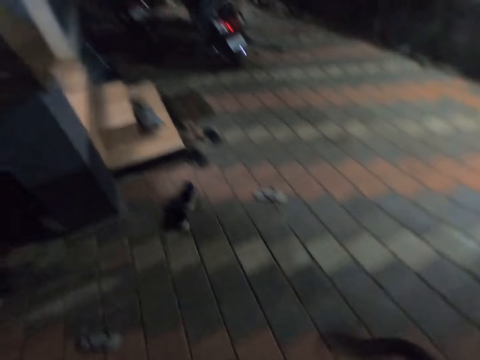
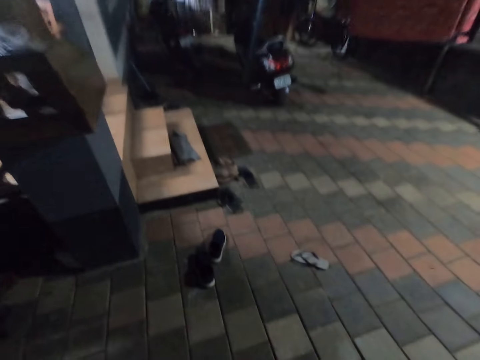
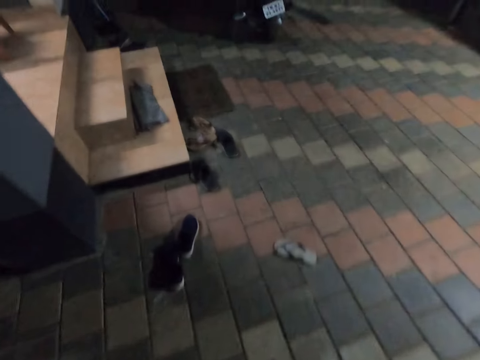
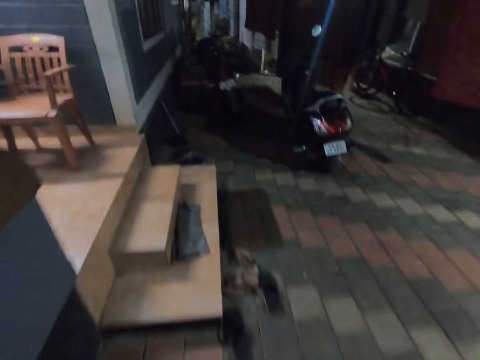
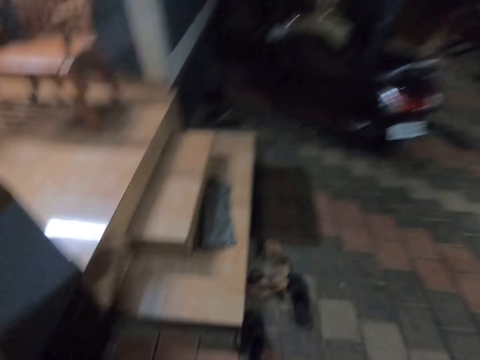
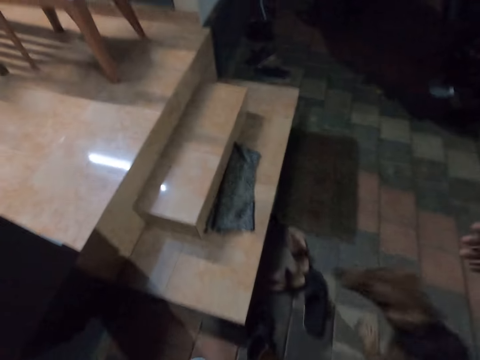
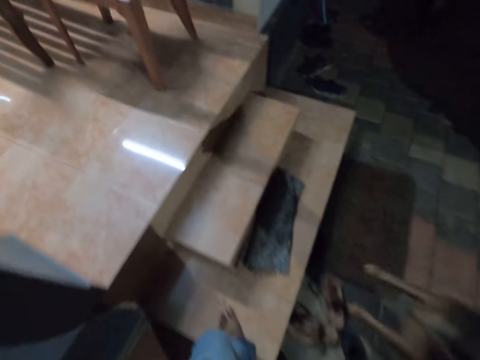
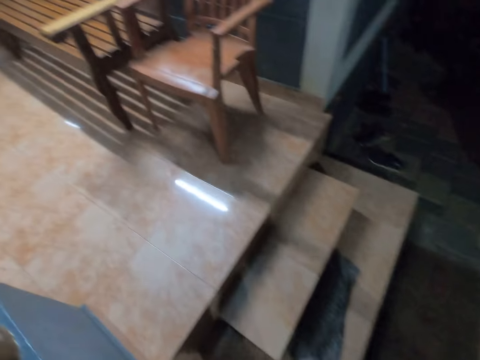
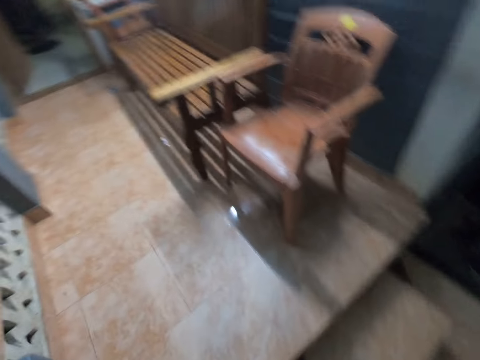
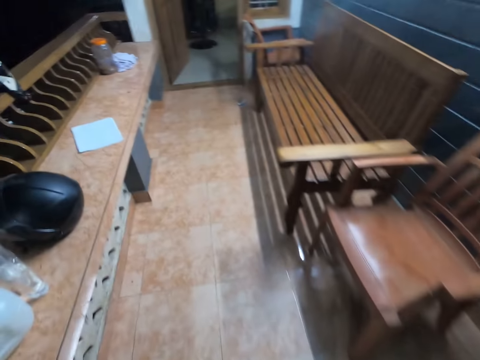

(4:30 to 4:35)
The camera wearer responds to someone calling. They walk towards the balcony. They walk on a parking area. They walk towards a resting area.
